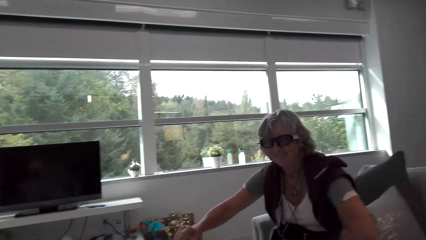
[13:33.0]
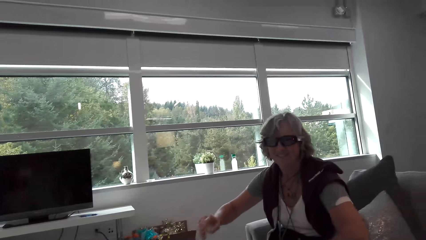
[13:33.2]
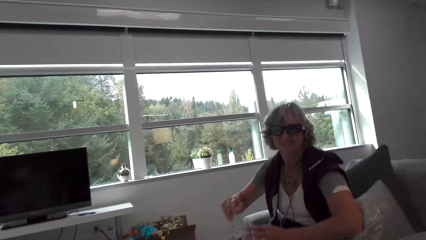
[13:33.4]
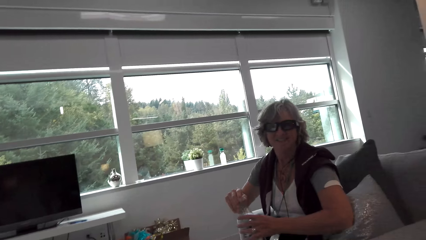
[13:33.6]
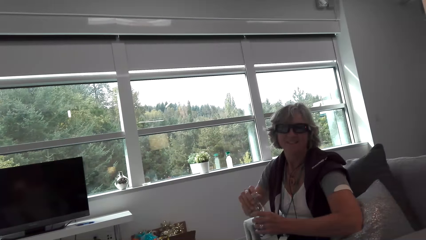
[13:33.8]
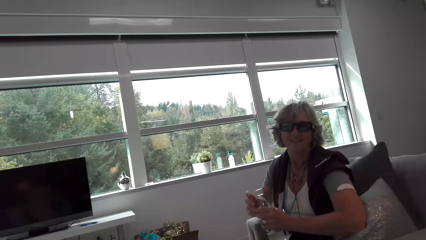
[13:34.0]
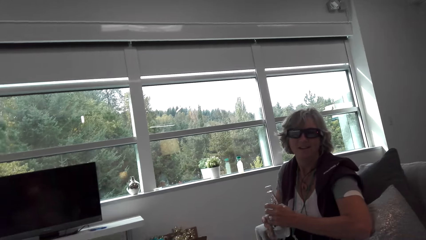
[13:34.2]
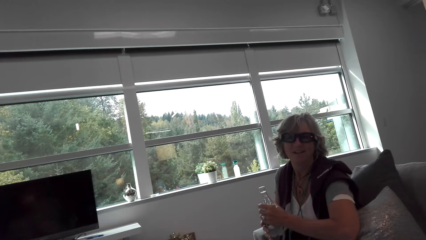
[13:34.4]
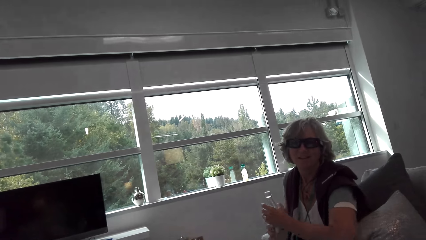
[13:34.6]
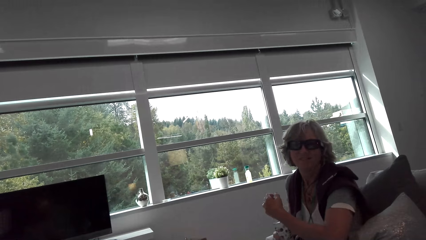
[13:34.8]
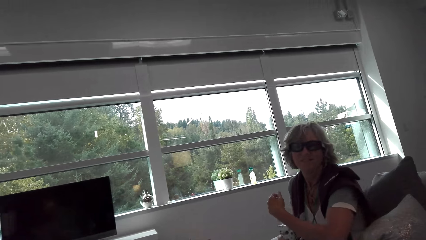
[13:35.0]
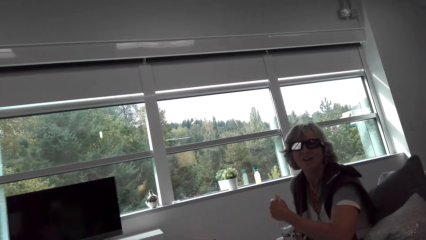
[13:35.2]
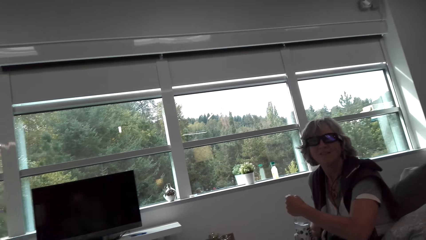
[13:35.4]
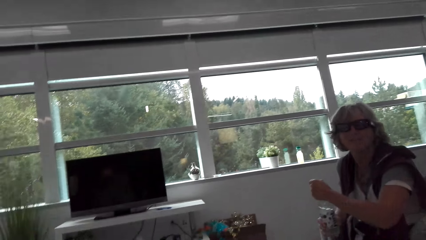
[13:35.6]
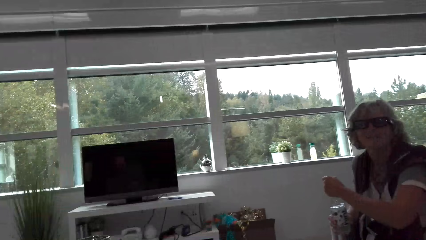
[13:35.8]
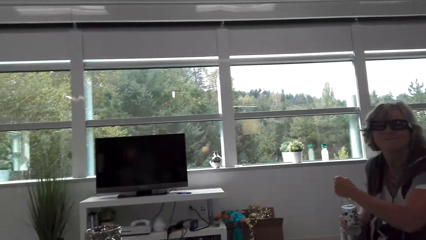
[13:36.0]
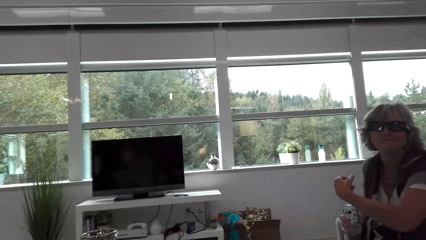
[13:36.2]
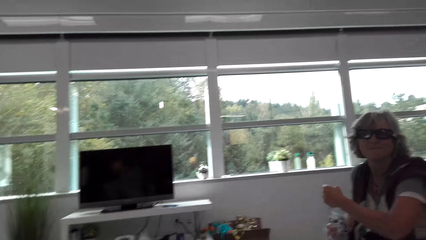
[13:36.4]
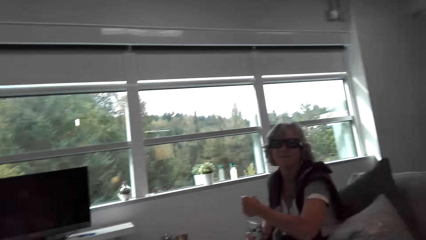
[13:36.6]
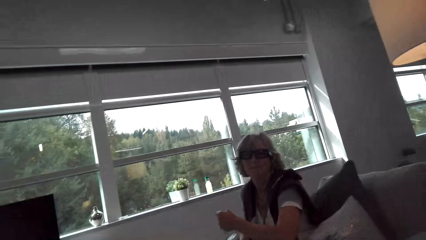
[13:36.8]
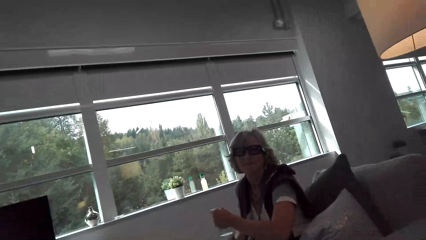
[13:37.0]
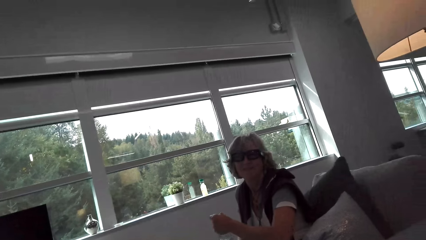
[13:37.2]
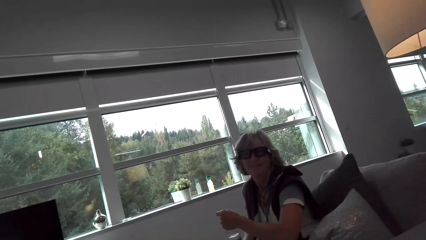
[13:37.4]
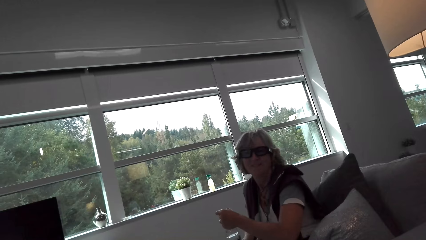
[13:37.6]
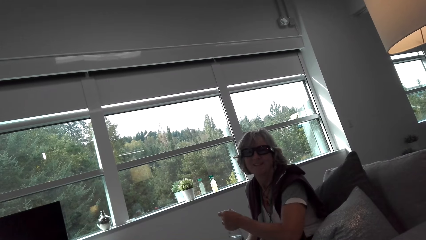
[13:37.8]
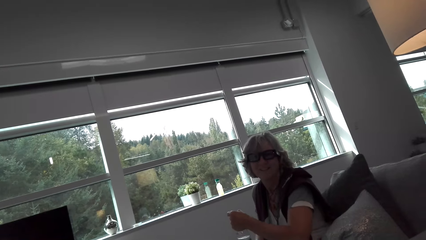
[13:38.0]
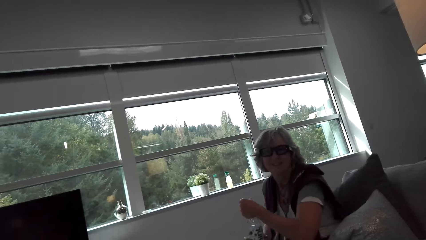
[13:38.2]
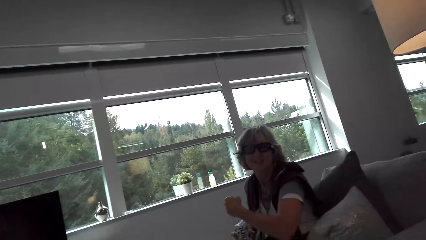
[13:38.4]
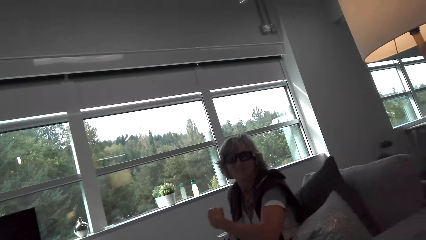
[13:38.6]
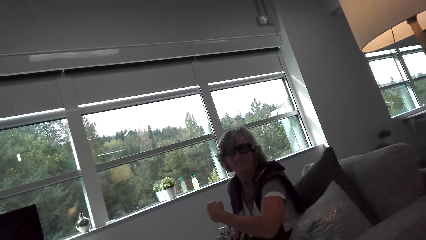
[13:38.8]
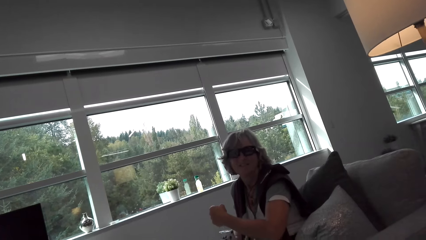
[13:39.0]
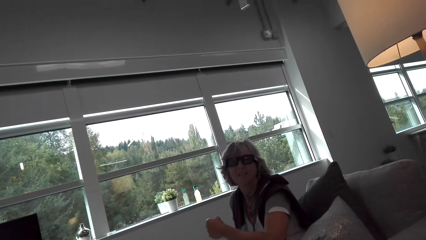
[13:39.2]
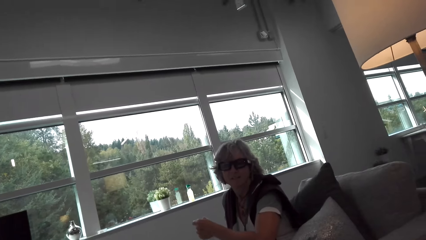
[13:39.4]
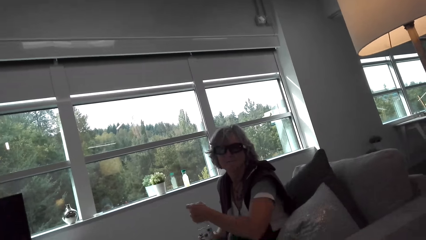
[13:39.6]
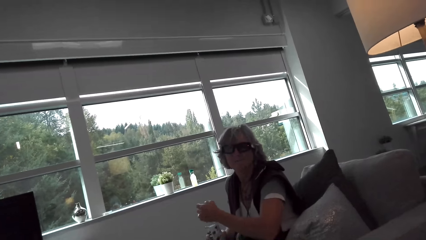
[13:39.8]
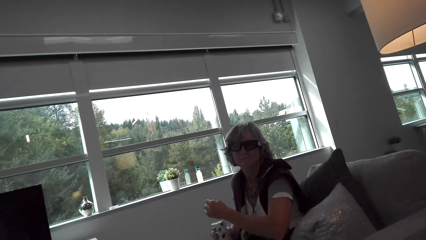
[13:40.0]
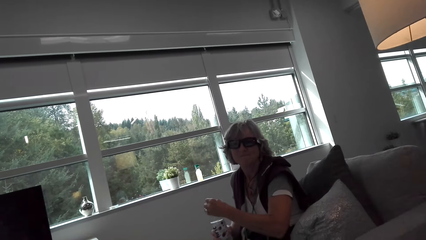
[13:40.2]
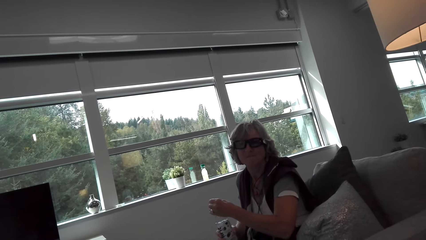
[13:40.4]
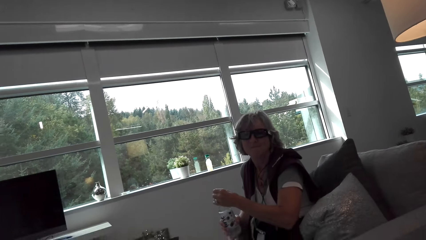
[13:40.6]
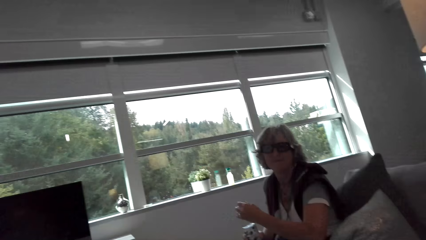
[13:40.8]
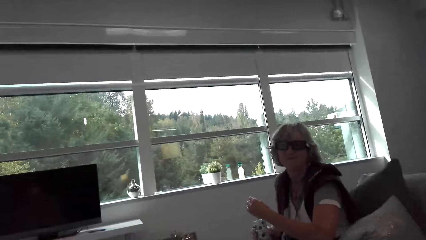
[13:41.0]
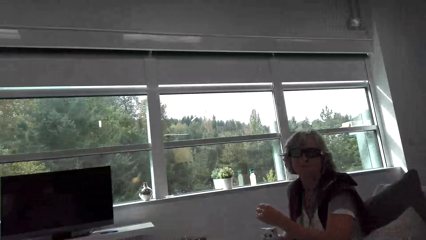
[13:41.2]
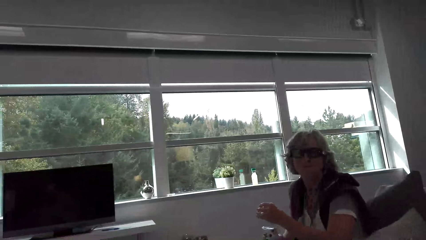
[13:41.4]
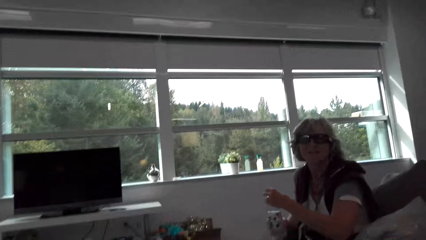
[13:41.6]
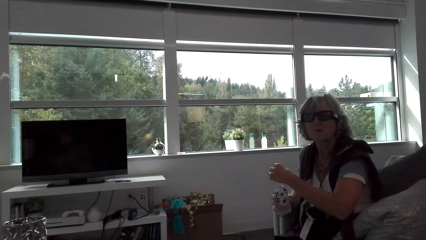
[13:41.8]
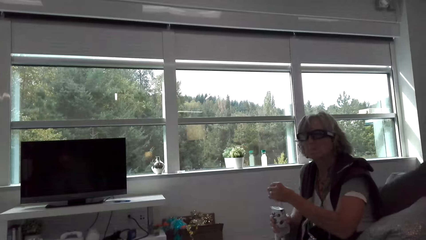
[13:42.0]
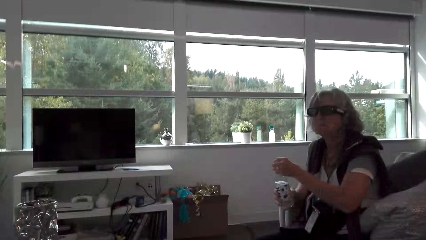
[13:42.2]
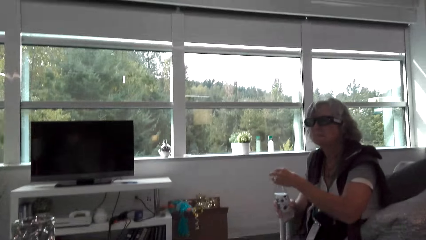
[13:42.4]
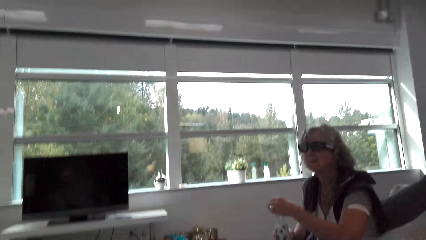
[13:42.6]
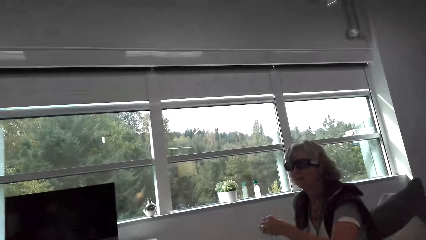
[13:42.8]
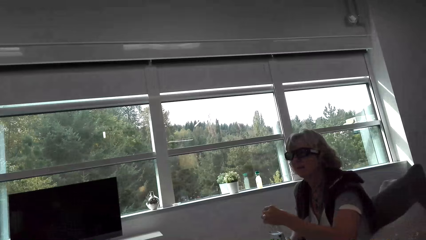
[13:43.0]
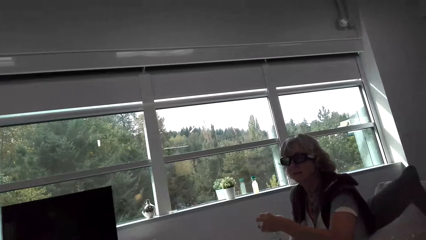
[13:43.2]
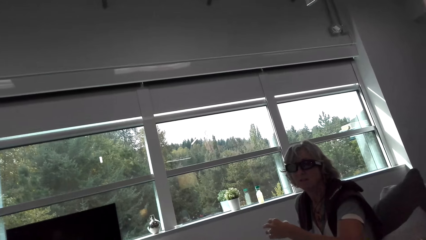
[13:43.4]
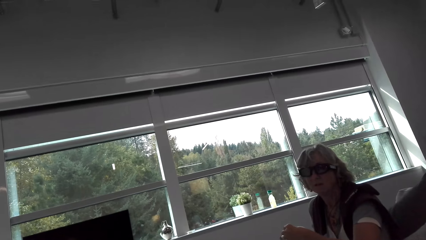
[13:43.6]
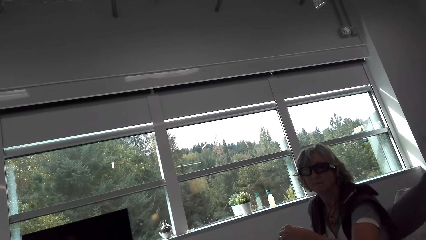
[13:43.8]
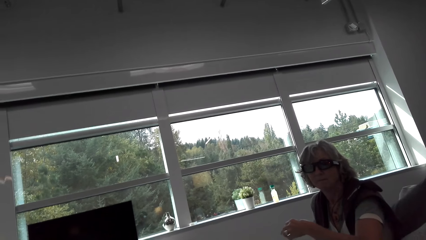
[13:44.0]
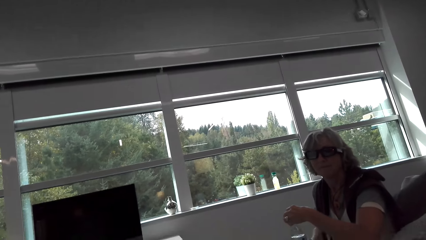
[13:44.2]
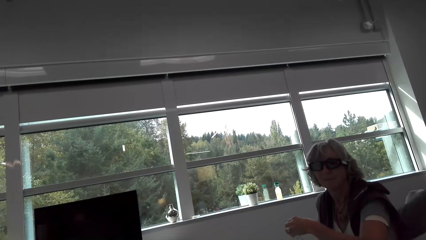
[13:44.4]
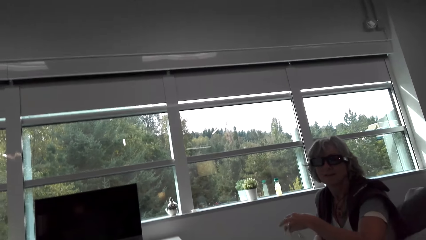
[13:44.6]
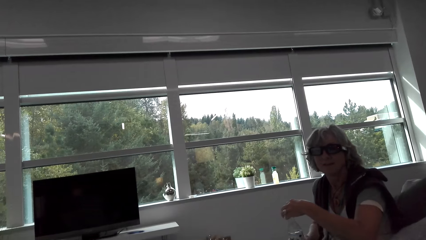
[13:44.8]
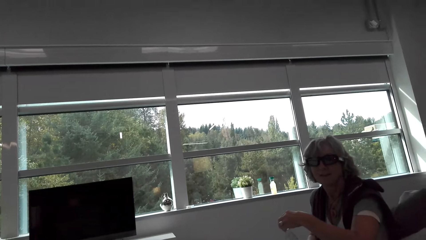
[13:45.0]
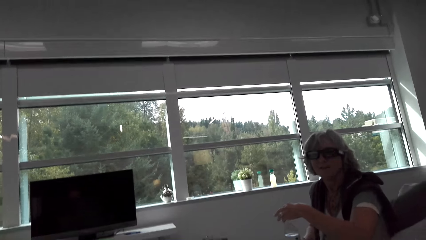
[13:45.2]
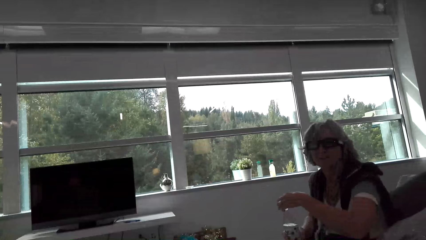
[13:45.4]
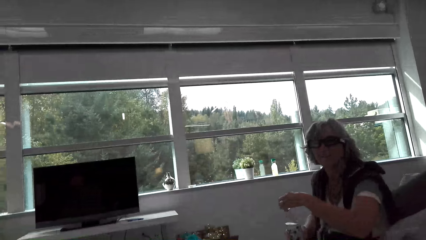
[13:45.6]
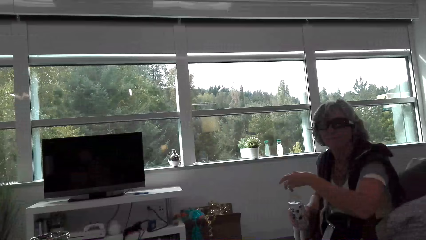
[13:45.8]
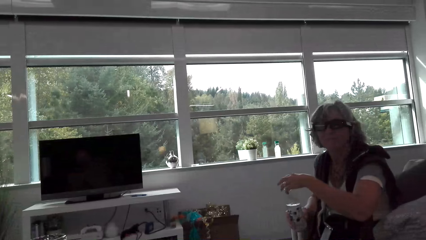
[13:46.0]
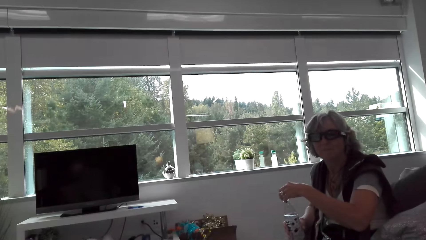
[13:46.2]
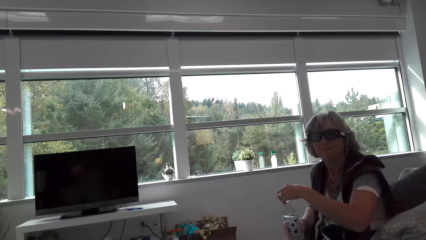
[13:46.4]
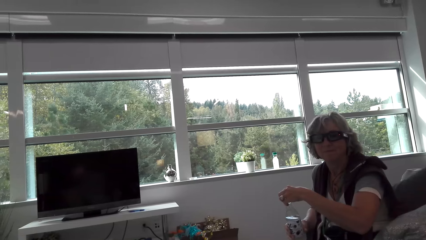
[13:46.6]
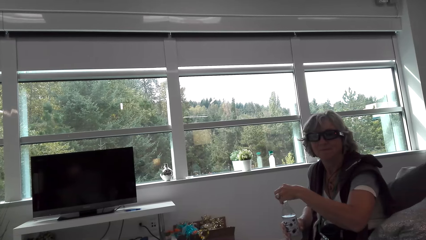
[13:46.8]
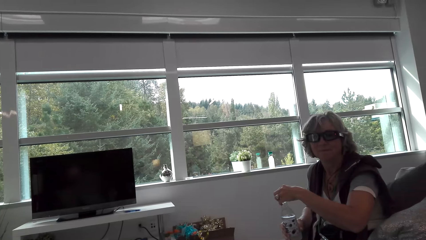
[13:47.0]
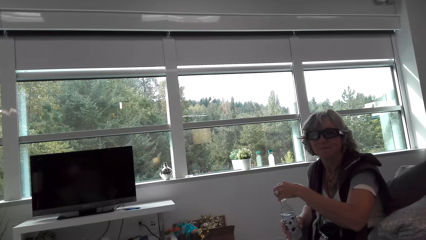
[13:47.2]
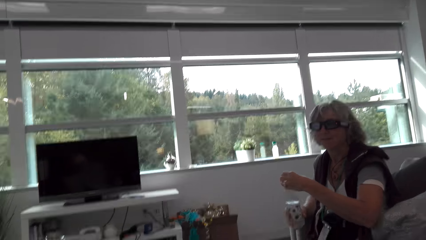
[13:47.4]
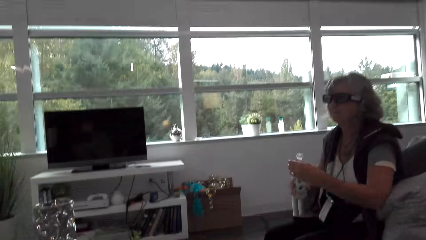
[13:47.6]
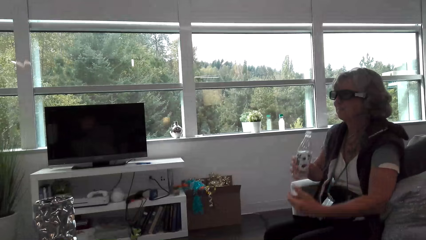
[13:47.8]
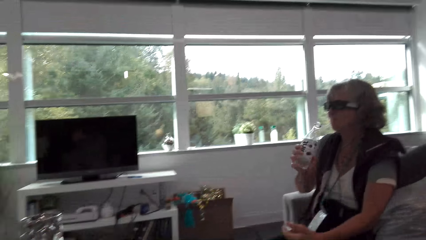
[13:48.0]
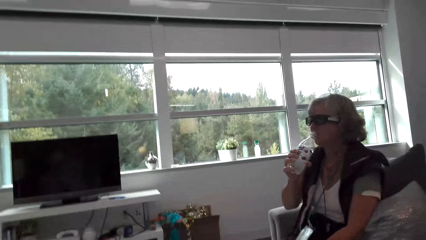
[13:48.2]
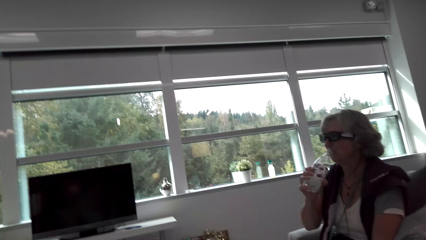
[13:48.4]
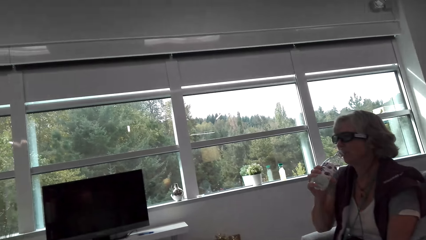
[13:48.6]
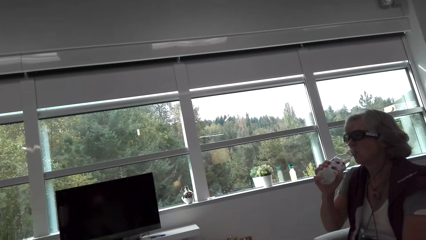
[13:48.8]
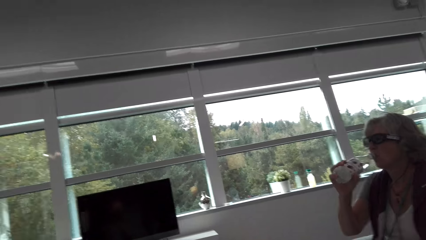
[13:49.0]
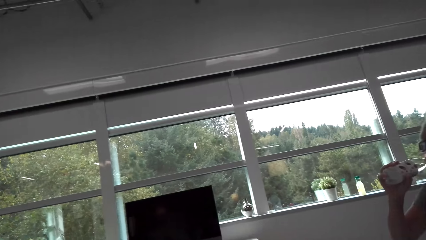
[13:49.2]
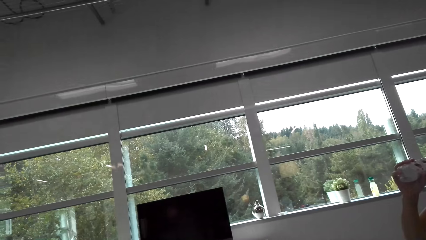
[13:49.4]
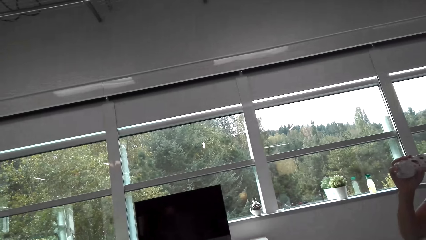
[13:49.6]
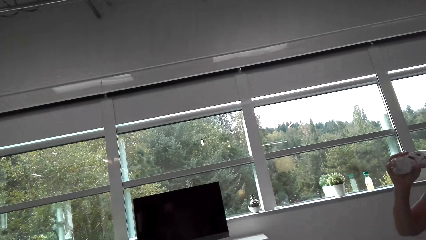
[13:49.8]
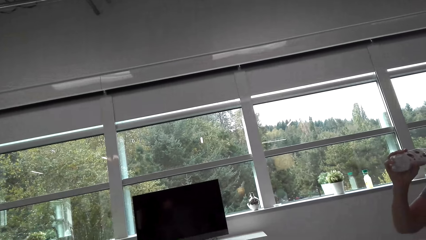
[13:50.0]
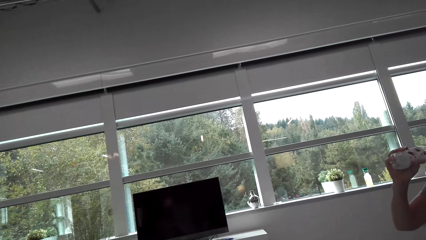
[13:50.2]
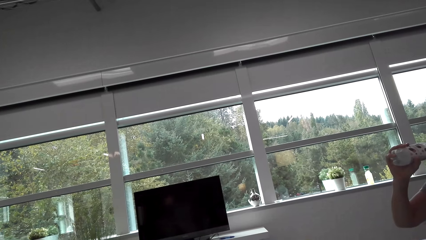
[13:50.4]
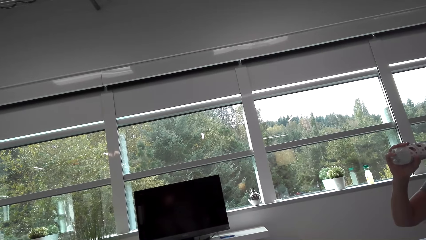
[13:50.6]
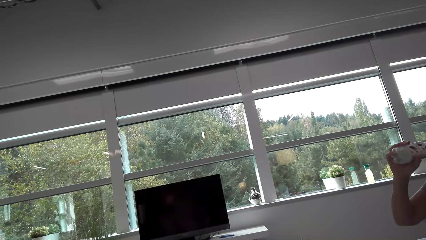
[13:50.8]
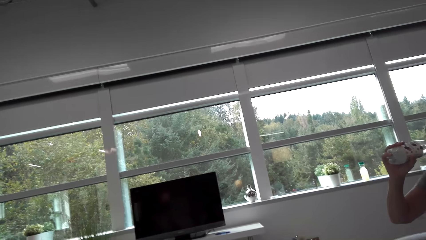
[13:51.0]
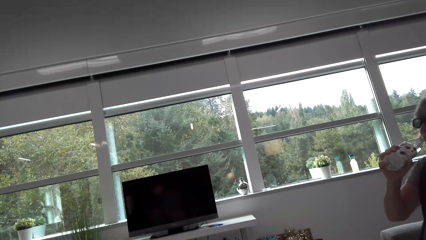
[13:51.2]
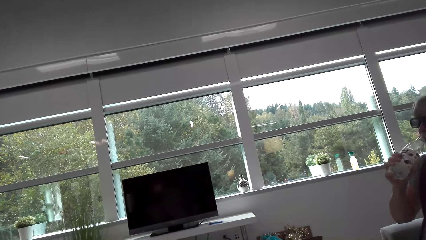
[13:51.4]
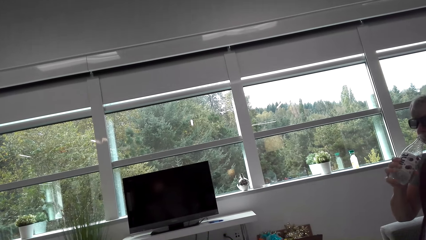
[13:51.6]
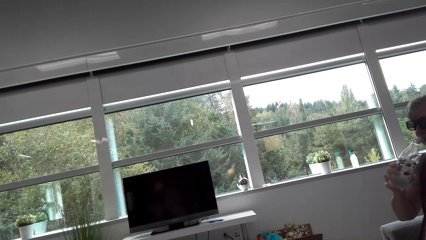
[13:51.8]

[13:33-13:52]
The camera wearer talks with a lady. The lady picks up the water bottle. The lady holds the water bottle with both hands. The camera wearer talks with the lady. The lady opens the water bottle. The camera wearer looks around. The lady opens the water bottle. The lady drinks water from the bottle. The camera wearer looks around and talks with the lady.
